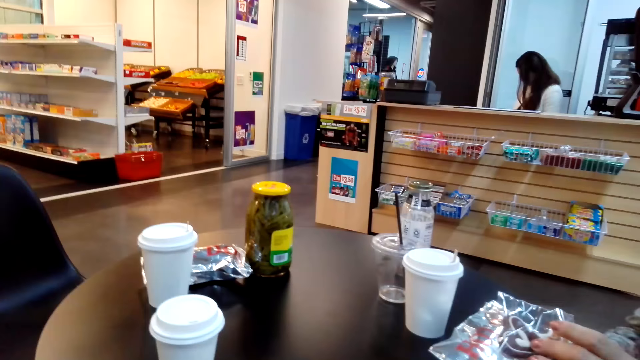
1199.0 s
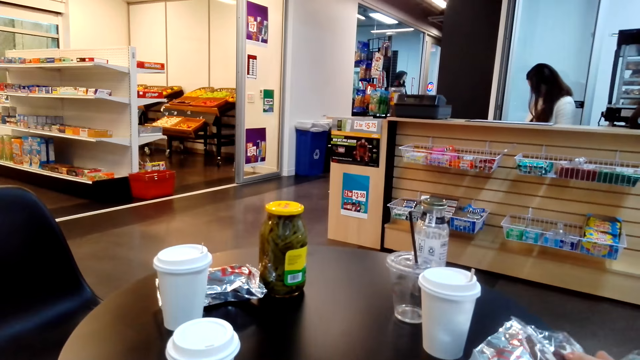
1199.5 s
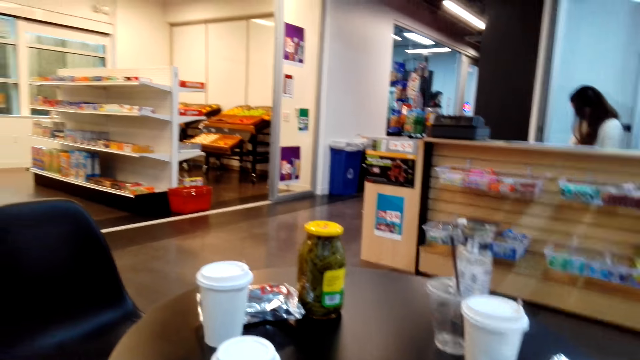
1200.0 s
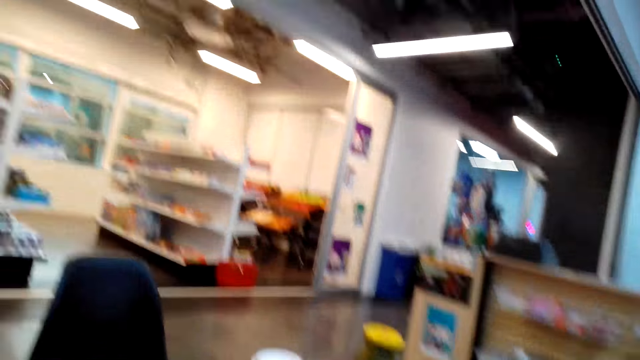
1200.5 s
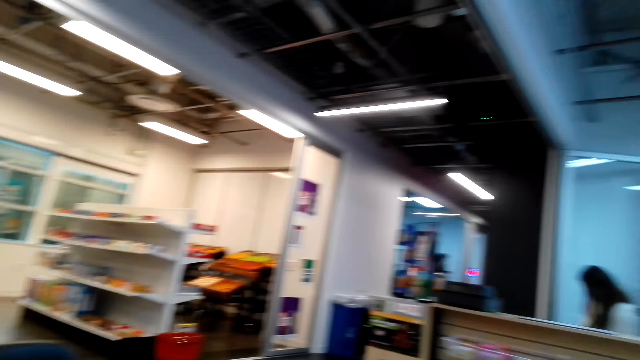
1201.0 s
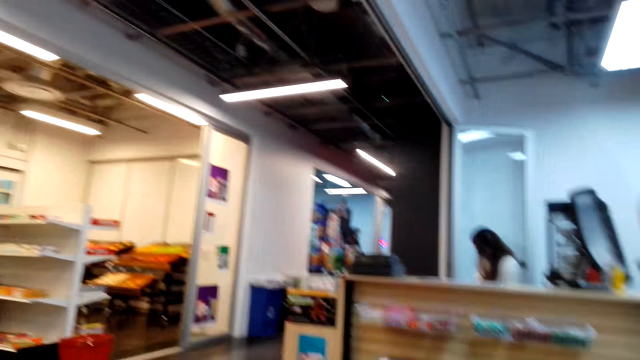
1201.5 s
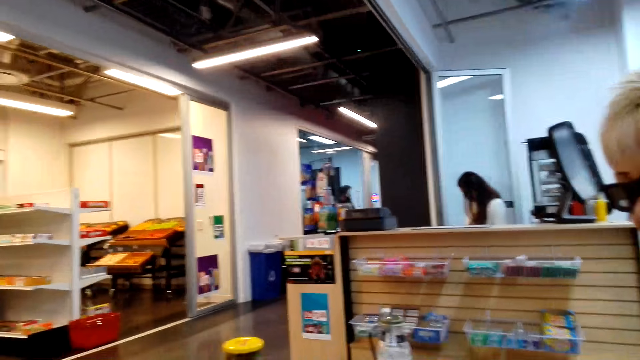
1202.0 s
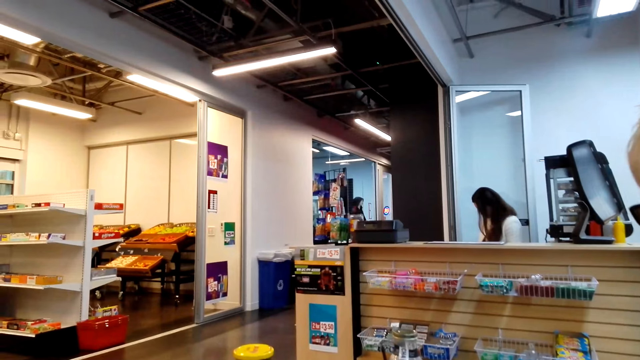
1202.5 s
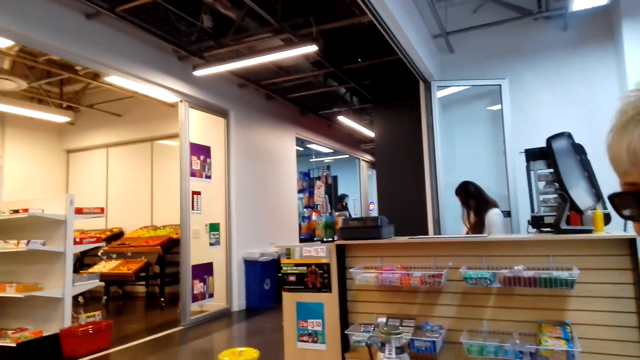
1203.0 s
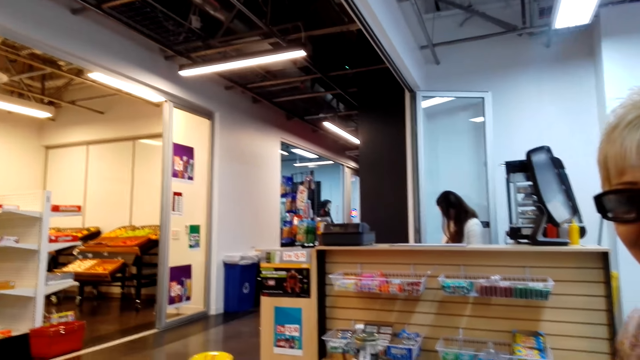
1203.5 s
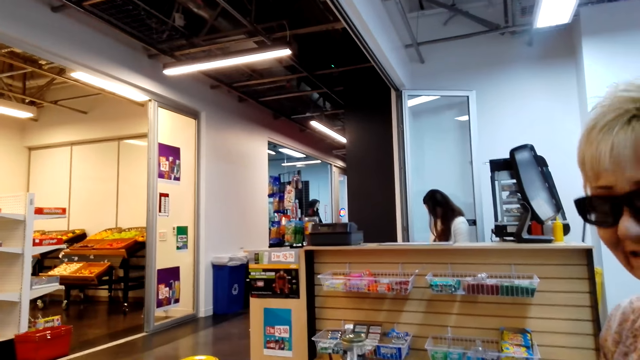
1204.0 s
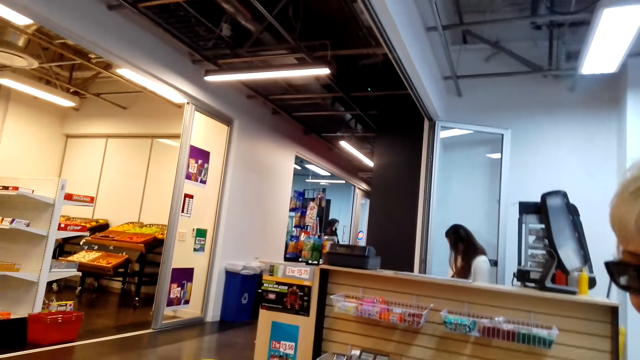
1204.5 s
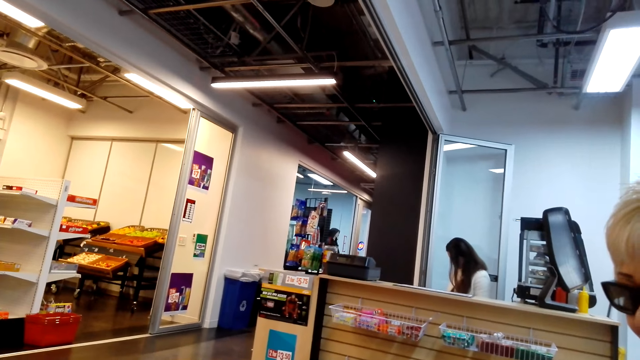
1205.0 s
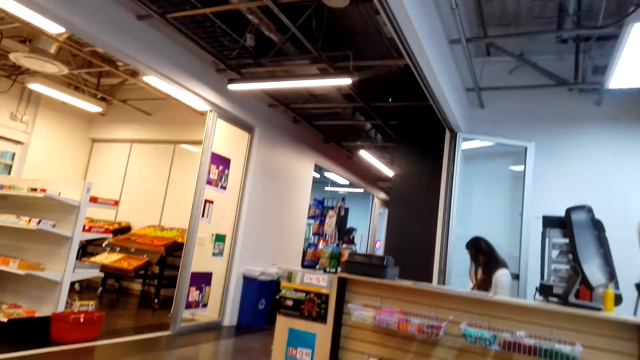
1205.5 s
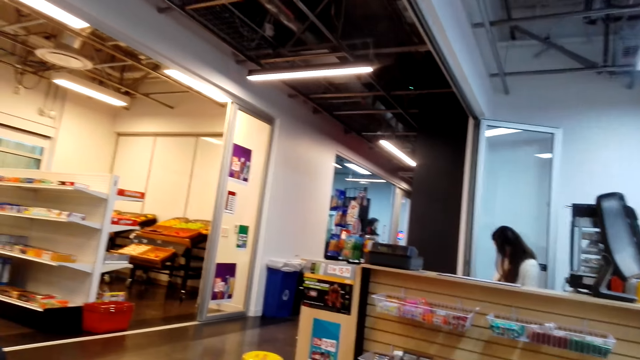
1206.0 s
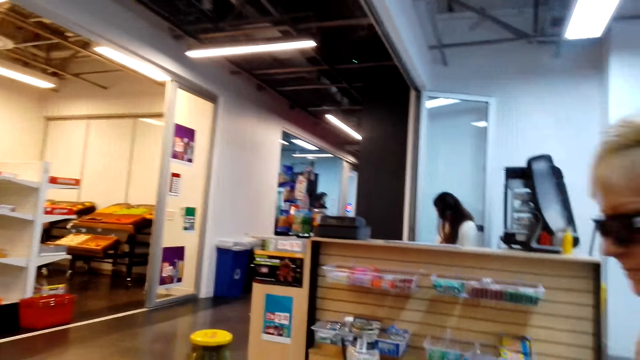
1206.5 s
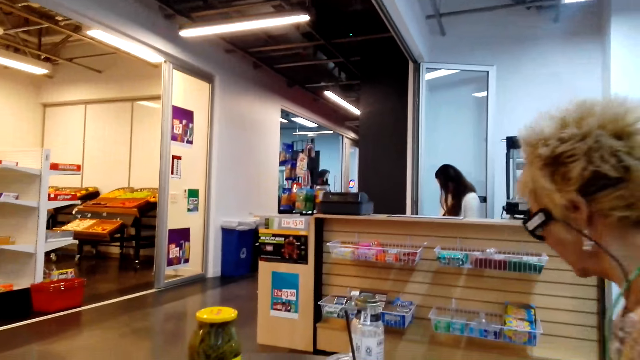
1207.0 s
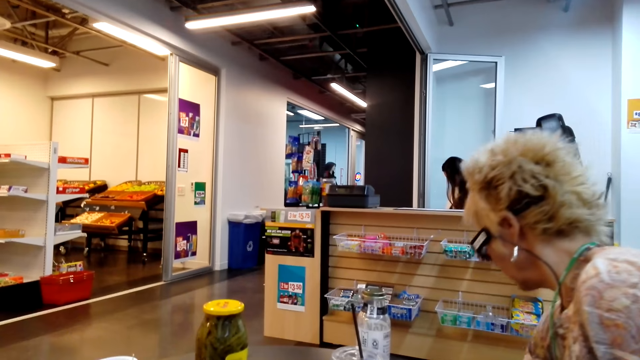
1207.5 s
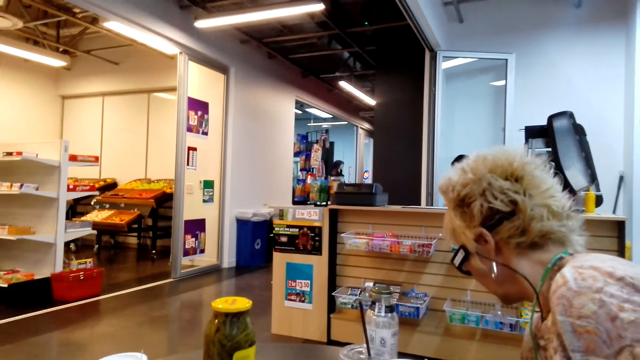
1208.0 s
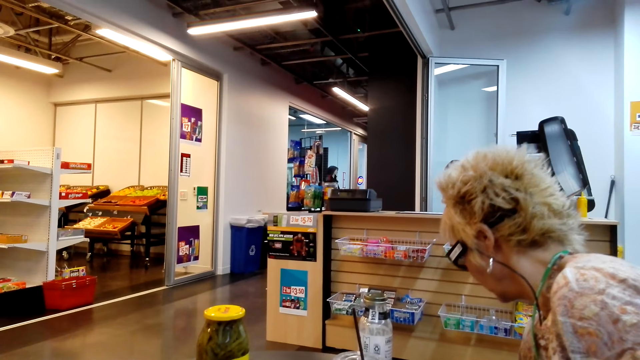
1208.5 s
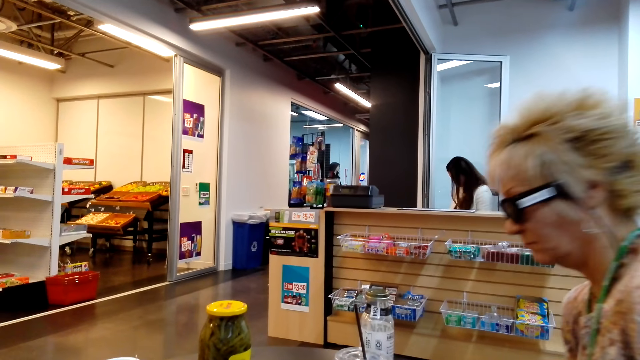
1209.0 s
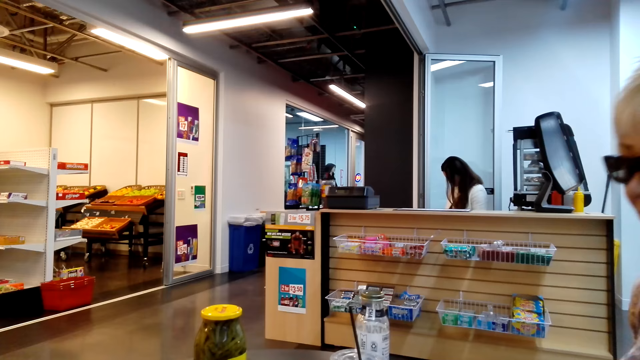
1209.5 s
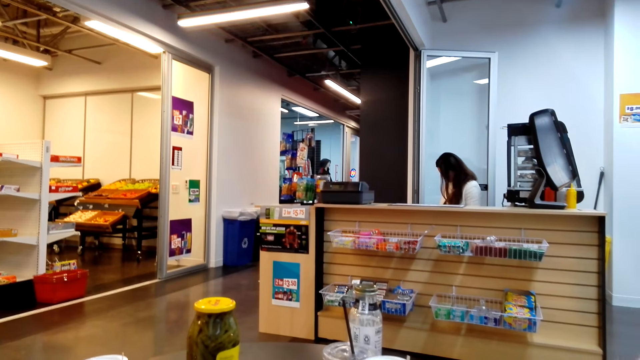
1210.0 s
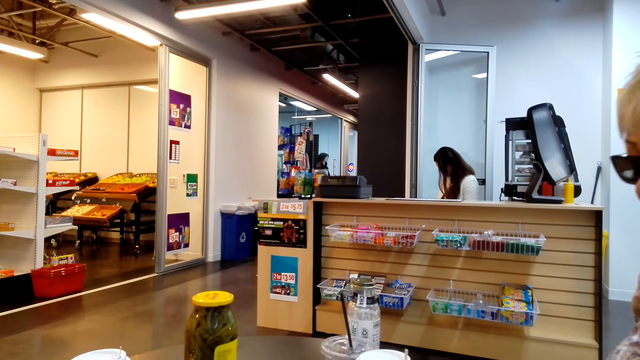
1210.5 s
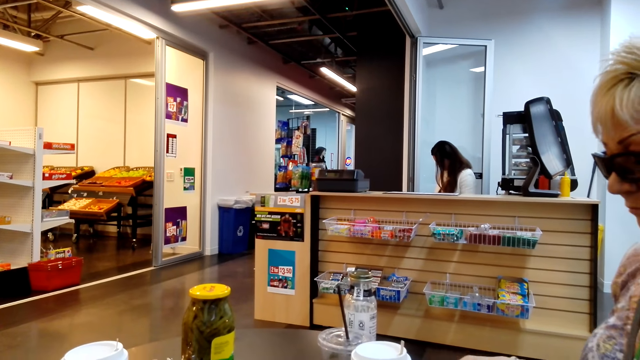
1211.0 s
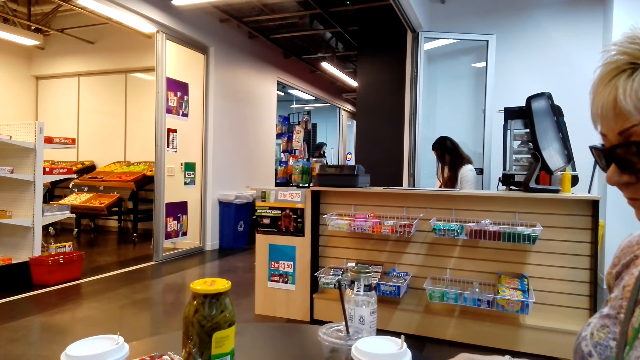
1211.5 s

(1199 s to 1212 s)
A lady bends down.

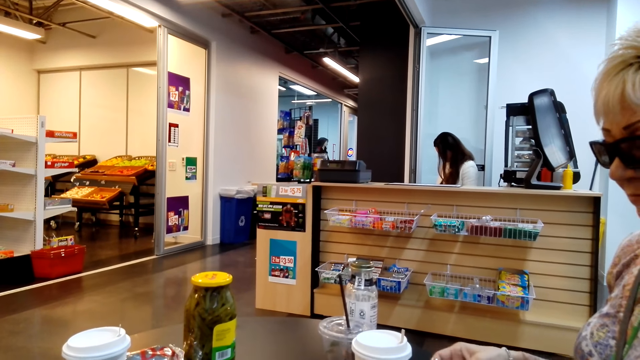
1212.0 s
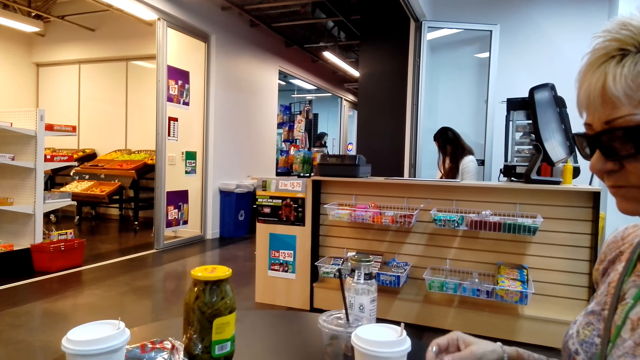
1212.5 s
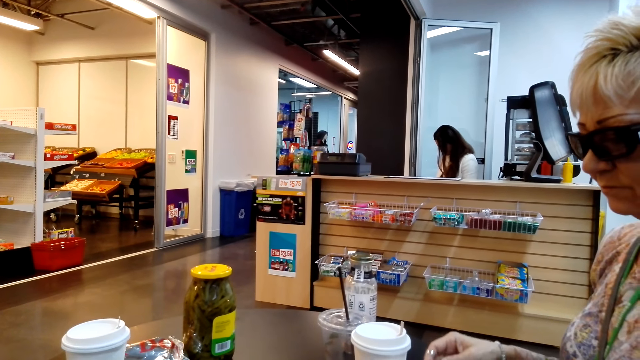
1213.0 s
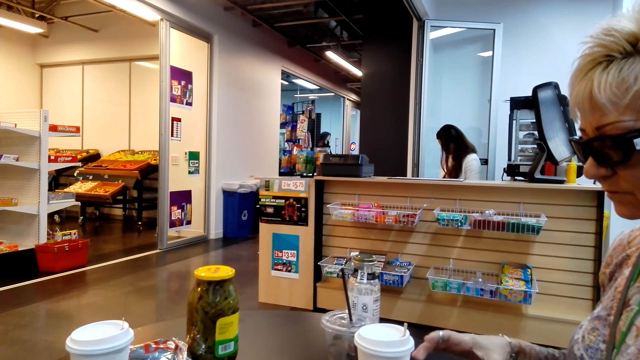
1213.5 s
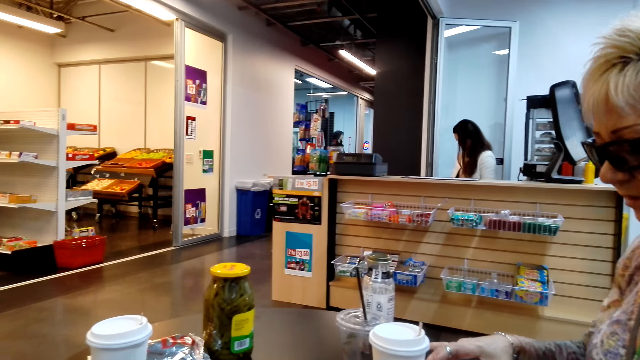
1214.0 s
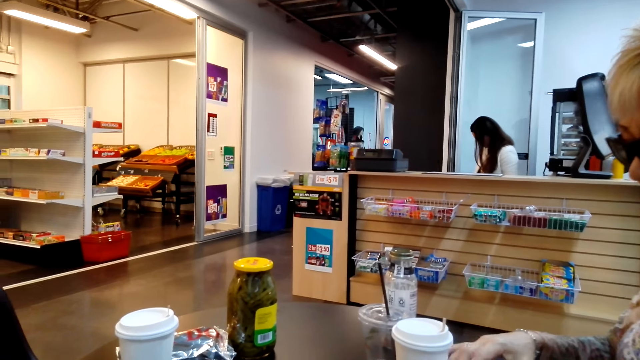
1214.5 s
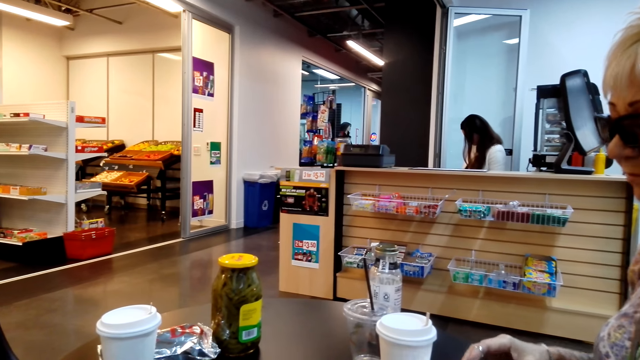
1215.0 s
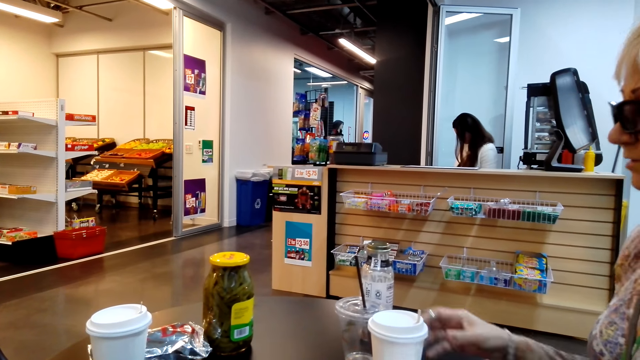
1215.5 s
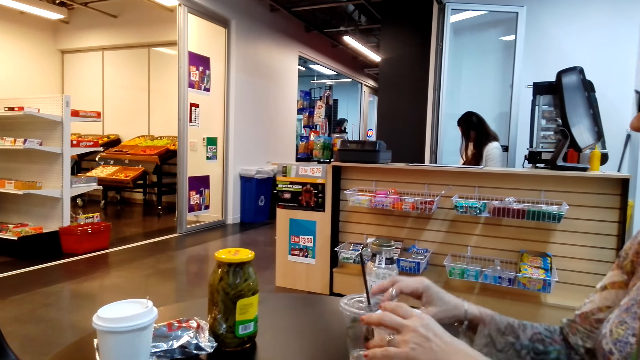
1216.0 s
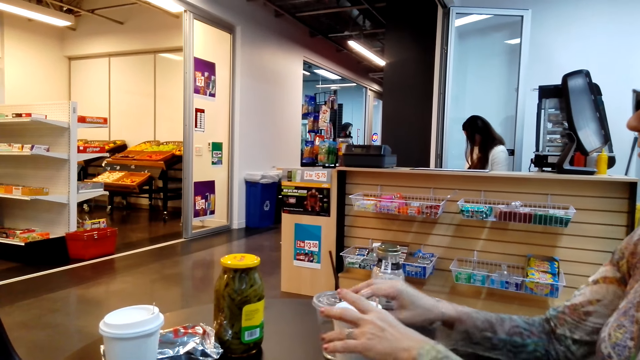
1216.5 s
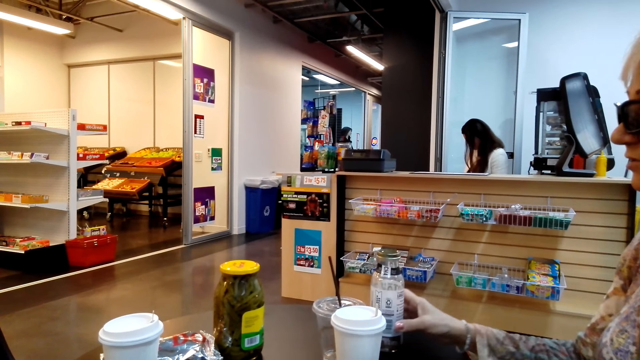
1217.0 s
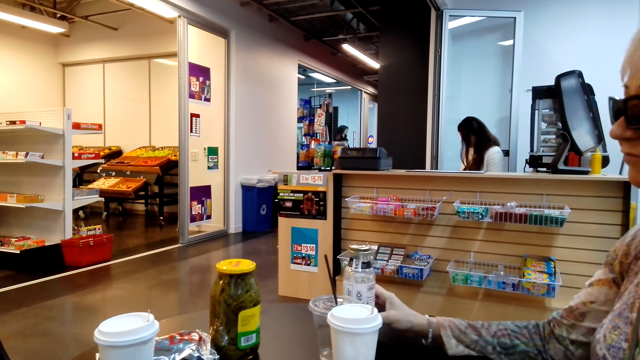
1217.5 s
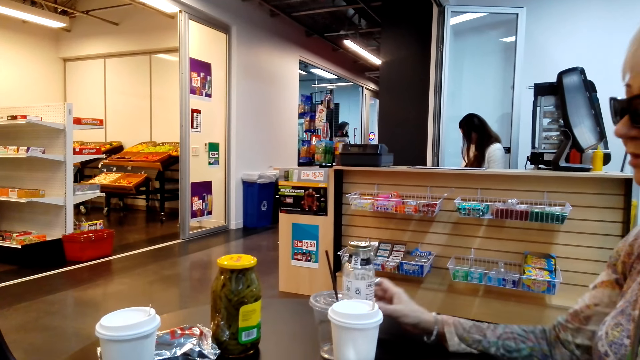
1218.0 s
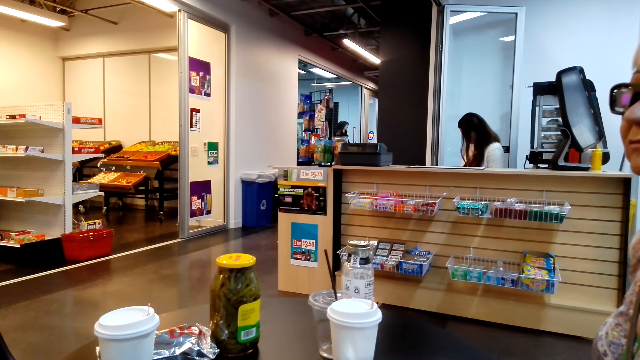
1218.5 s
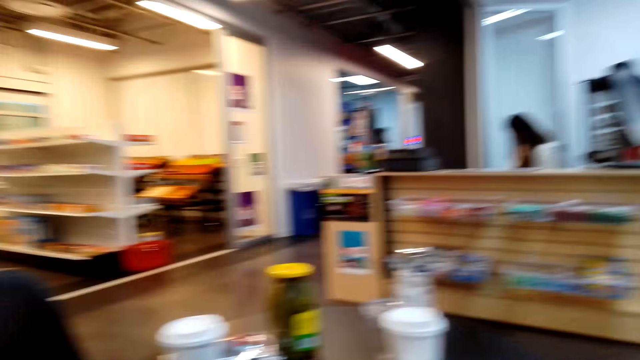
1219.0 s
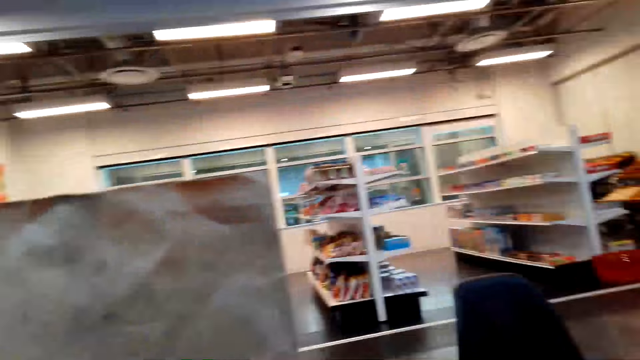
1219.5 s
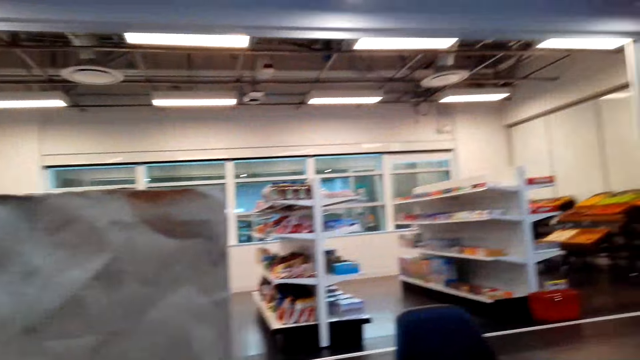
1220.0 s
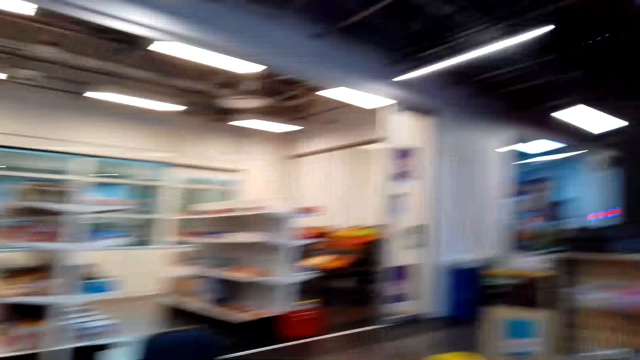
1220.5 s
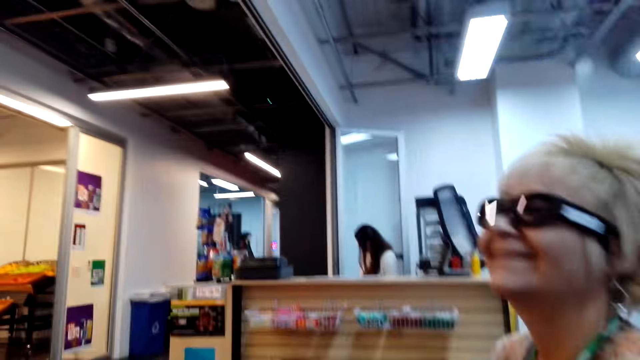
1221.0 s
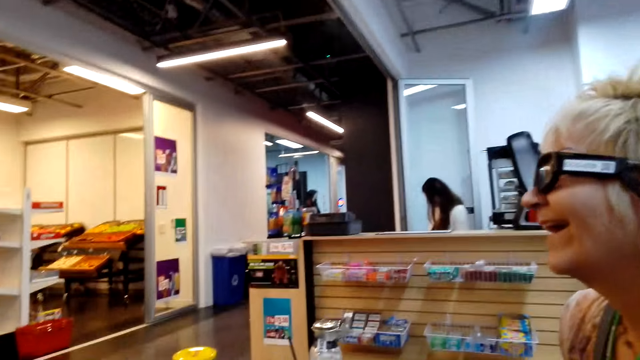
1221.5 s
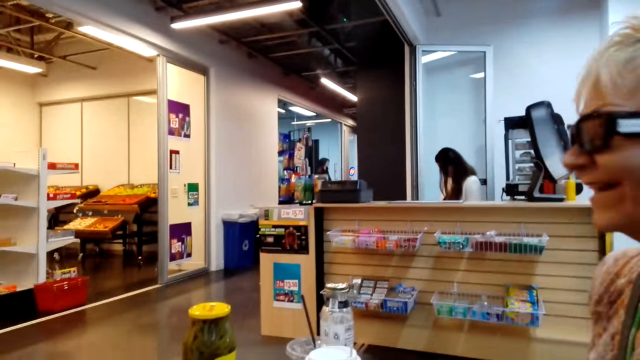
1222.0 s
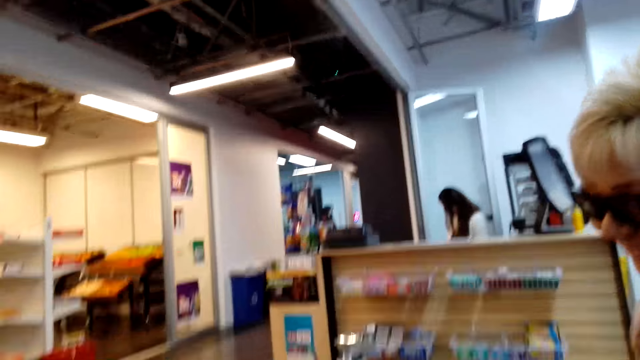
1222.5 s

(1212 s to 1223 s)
A lady pushes the containers. The camera wearer moves bottles on the table. The lady laughs.
